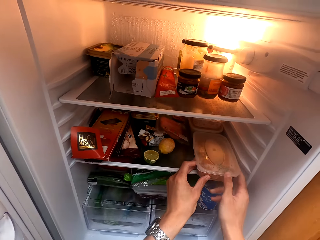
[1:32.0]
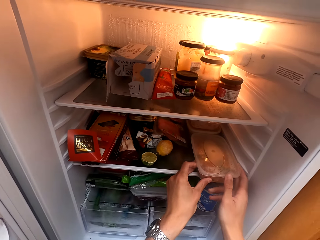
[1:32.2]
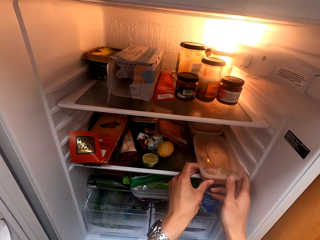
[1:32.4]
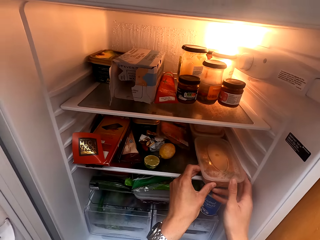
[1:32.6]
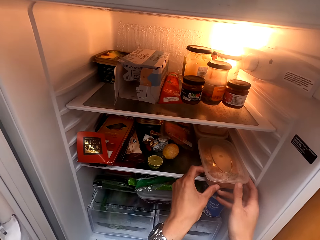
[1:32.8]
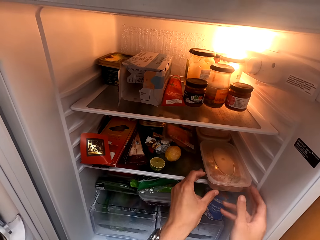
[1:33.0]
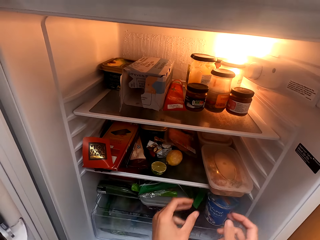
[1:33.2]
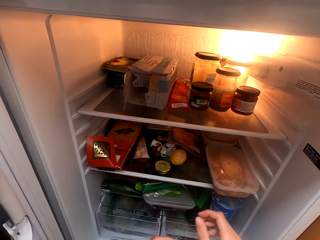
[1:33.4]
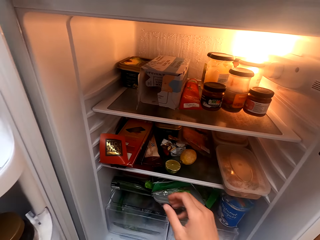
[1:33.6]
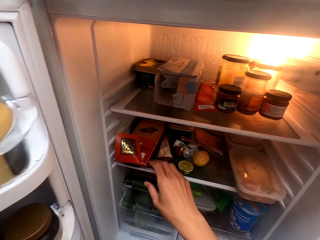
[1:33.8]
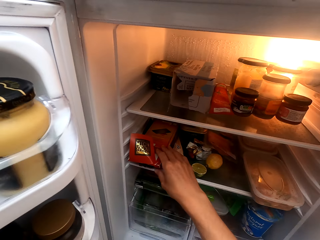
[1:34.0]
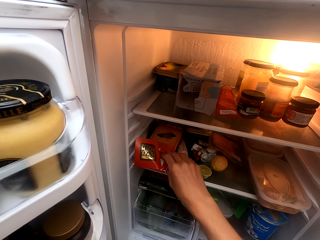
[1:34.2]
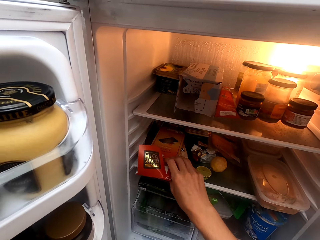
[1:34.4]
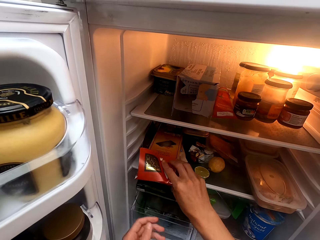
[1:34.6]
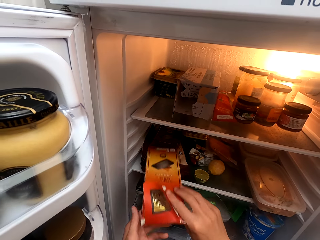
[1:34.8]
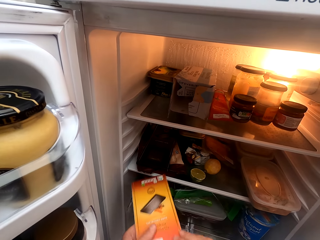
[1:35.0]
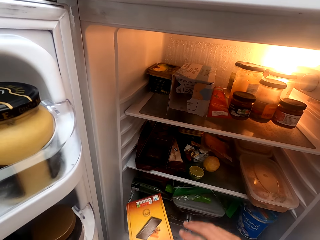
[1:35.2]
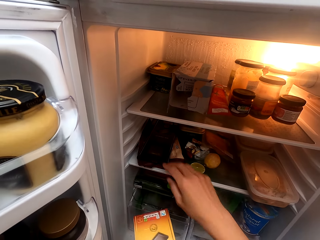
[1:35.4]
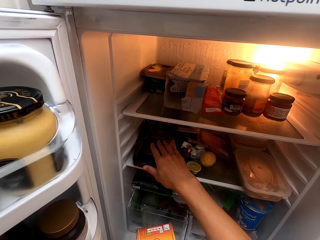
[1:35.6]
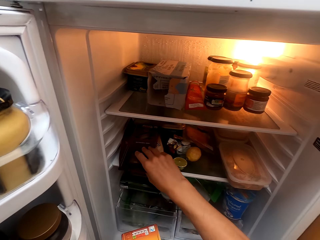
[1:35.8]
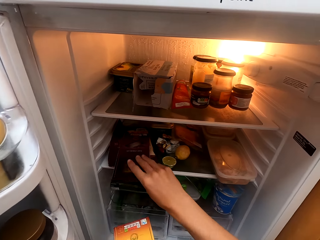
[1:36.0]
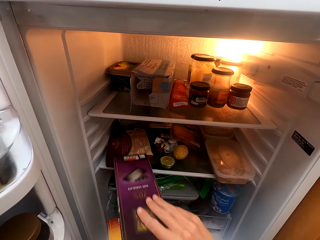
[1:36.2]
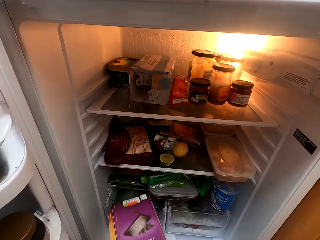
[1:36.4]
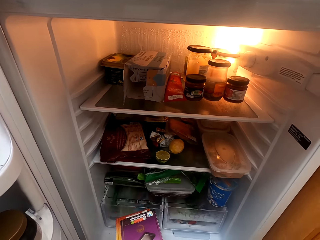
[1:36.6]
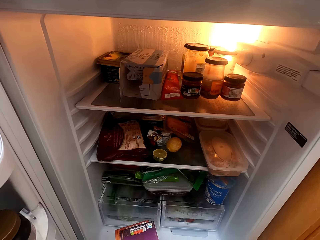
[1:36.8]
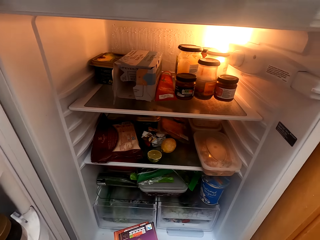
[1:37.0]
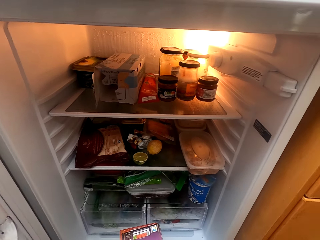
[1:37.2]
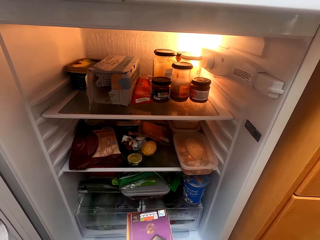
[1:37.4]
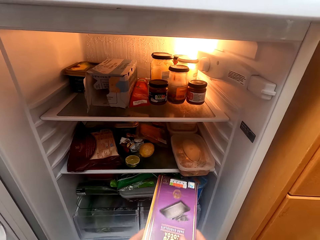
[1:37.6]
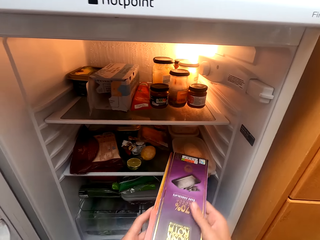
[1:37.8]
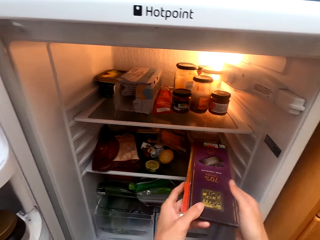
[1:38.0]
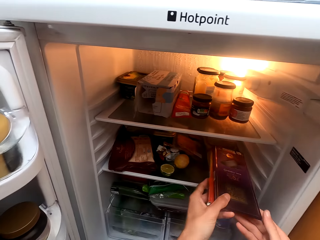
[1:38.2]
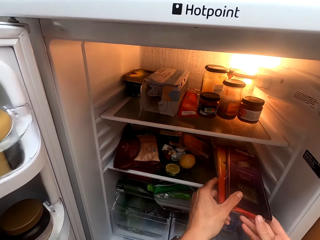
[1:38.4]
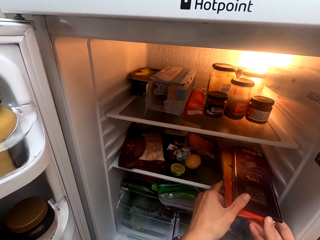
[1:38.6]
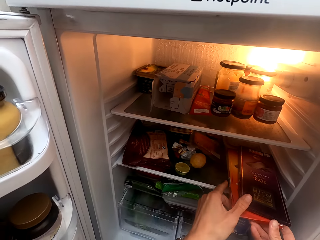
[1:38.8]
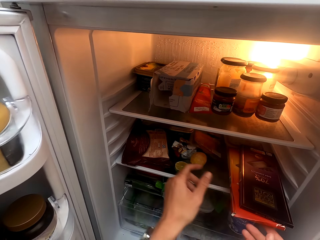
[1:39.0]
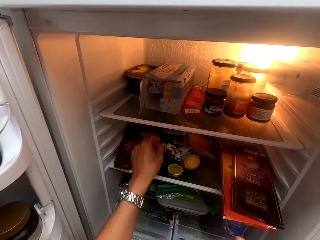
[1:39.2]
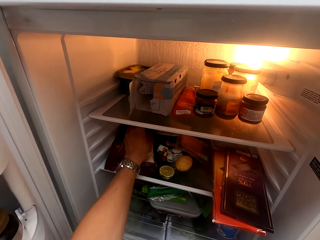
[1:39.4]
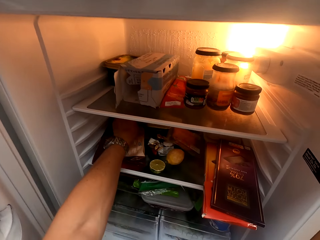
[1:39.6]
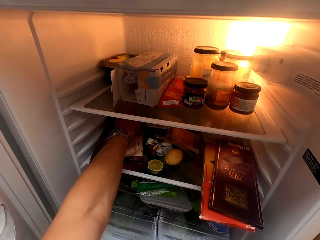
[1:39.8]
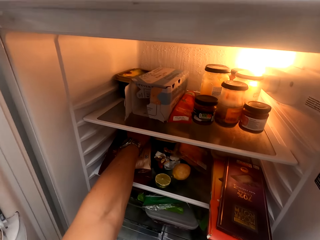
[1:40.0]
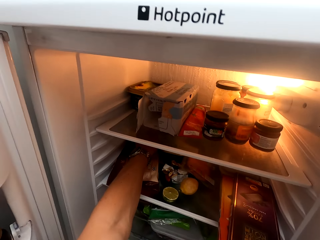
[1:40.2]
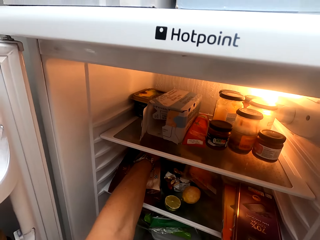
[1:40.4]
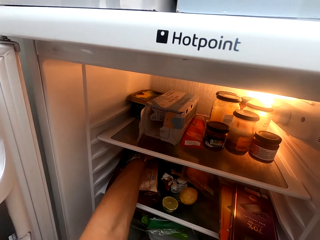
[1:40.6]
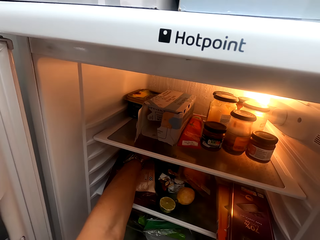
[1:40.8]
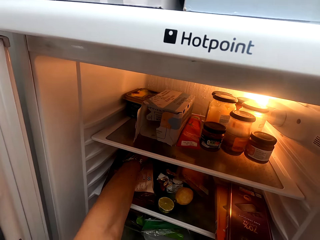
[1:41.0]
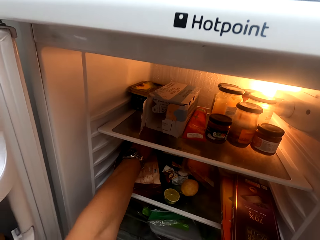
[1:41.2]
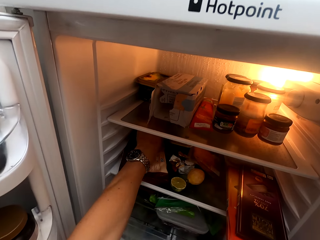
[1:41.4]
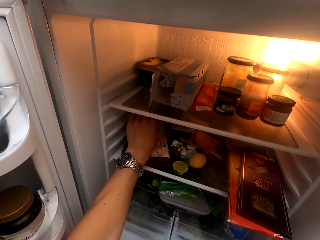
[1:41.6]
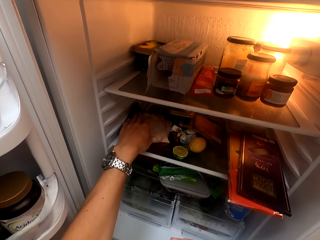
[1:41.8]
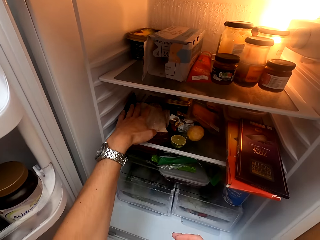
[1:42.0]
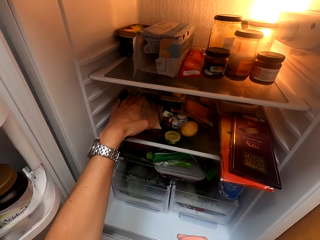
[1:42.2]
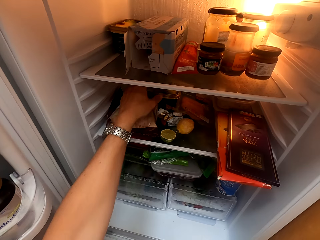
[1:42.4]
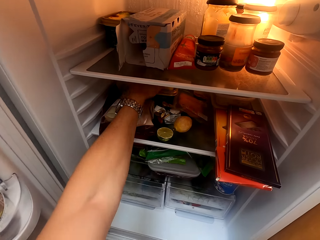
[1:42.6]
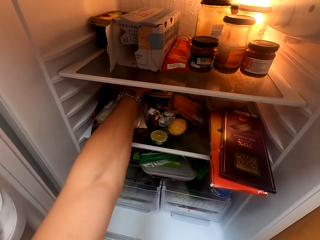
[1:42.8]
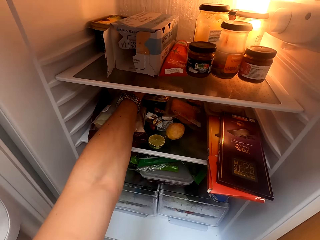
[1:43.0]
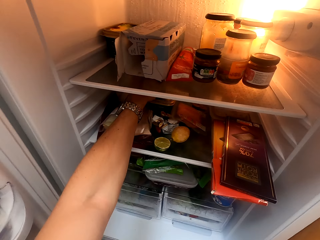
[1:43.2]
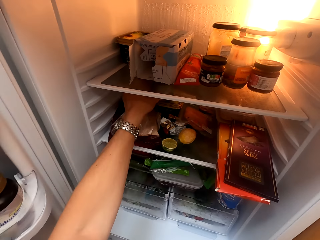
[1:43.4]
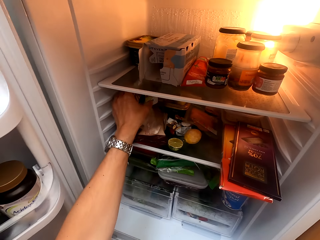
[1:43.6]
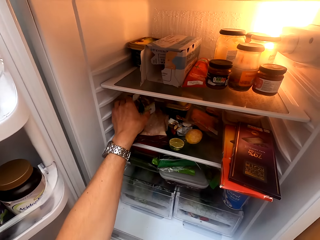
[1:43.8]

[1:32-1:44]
The camera wearer picks packets of chocolates from the fridge. They put the packets of chocolates in the fridge.

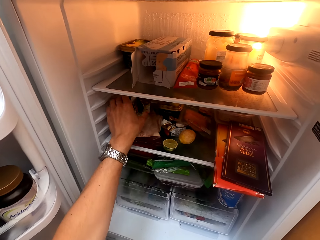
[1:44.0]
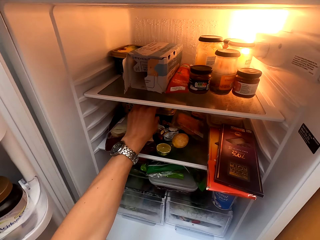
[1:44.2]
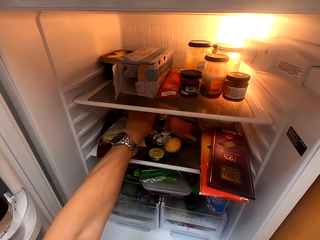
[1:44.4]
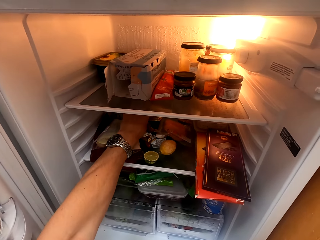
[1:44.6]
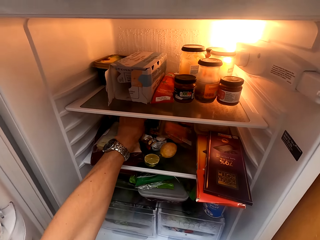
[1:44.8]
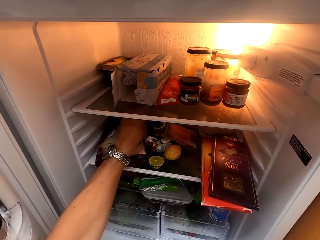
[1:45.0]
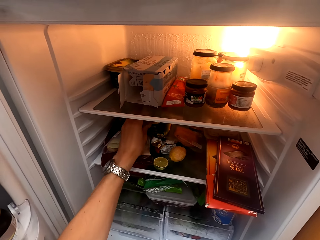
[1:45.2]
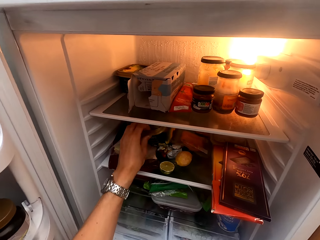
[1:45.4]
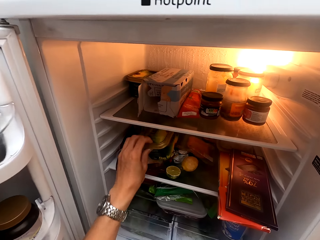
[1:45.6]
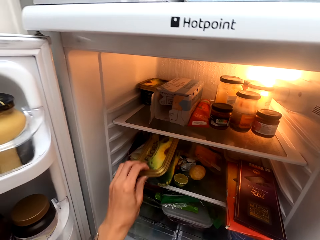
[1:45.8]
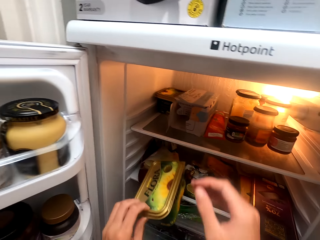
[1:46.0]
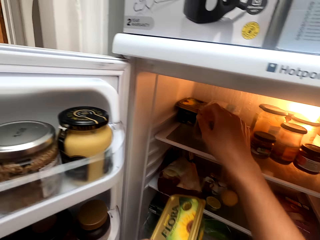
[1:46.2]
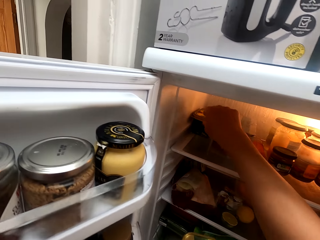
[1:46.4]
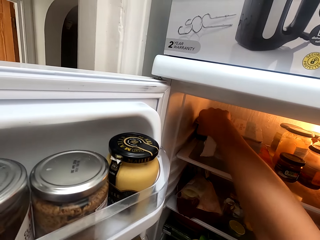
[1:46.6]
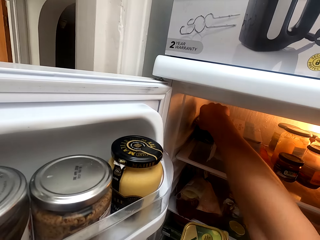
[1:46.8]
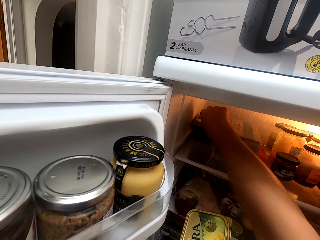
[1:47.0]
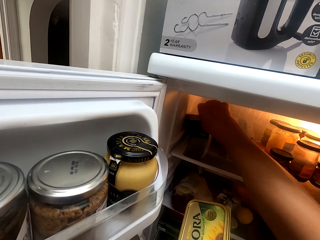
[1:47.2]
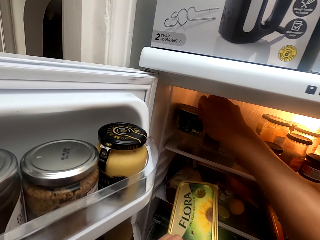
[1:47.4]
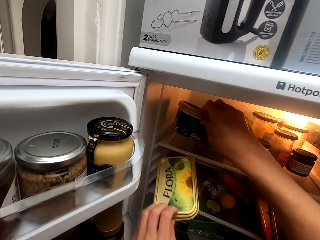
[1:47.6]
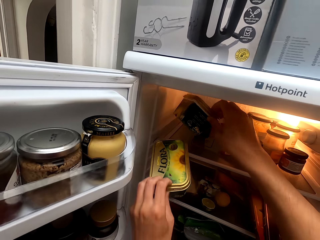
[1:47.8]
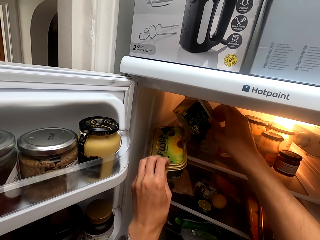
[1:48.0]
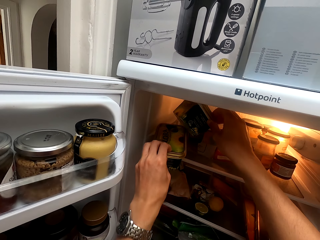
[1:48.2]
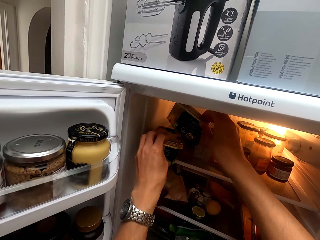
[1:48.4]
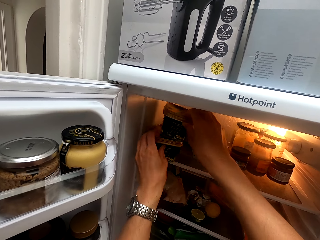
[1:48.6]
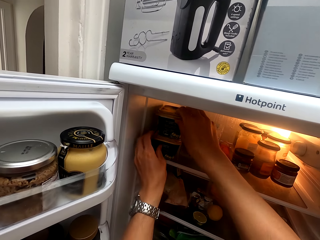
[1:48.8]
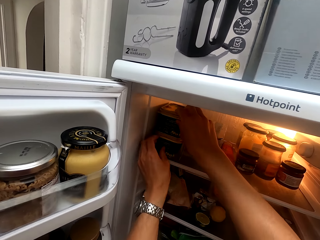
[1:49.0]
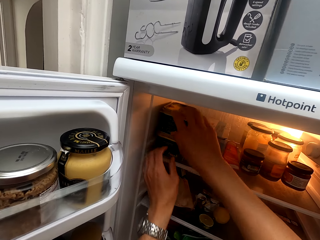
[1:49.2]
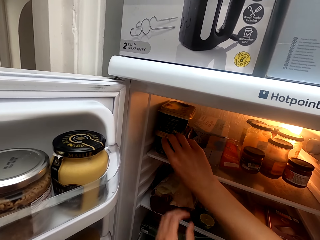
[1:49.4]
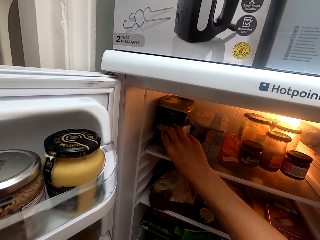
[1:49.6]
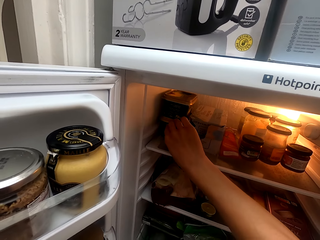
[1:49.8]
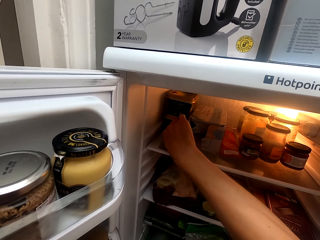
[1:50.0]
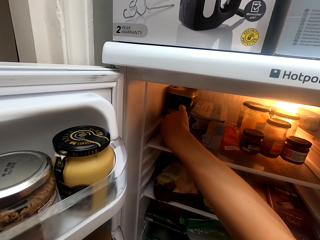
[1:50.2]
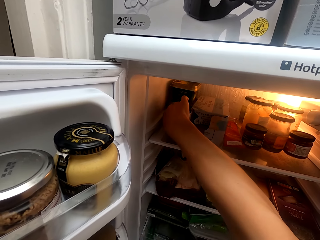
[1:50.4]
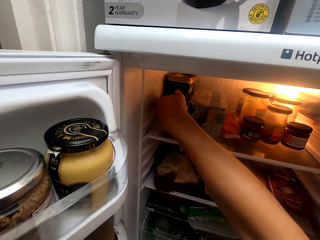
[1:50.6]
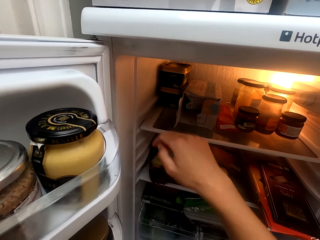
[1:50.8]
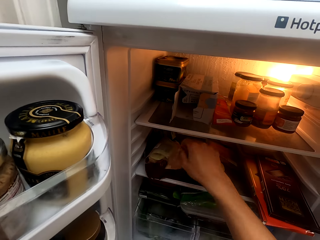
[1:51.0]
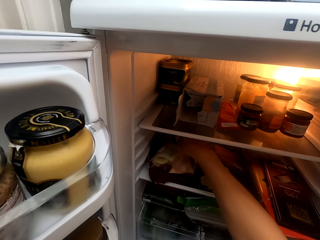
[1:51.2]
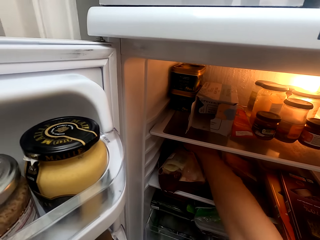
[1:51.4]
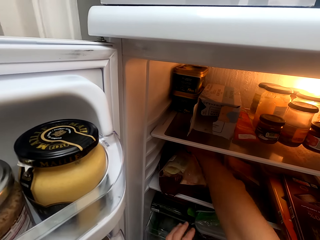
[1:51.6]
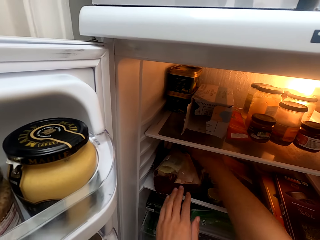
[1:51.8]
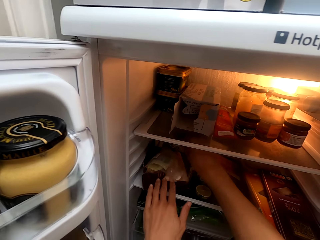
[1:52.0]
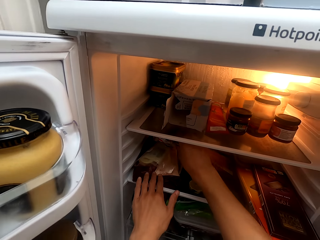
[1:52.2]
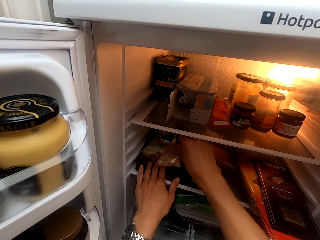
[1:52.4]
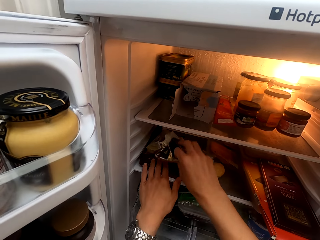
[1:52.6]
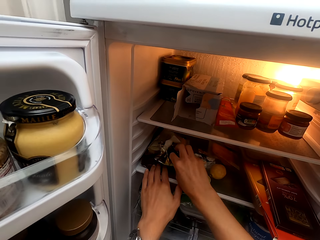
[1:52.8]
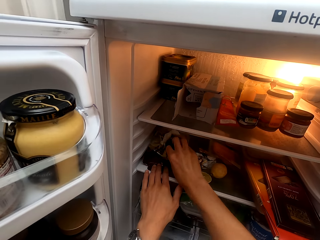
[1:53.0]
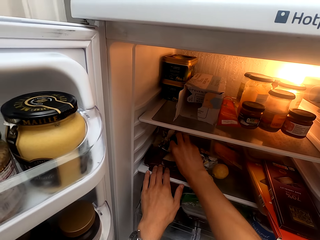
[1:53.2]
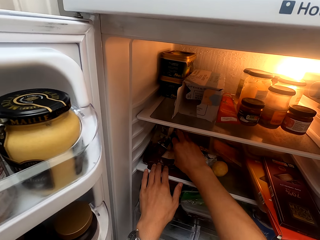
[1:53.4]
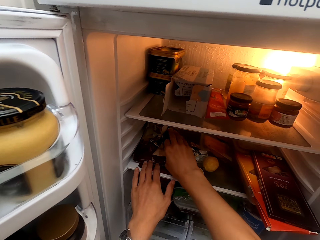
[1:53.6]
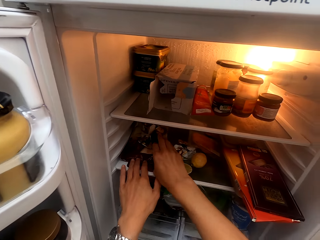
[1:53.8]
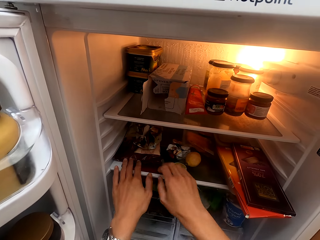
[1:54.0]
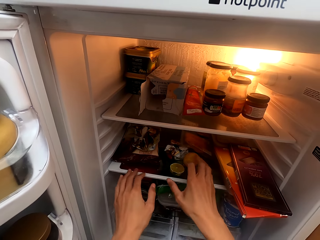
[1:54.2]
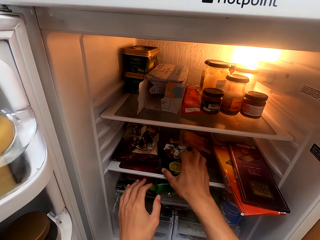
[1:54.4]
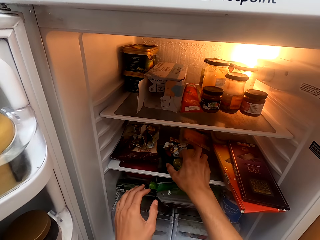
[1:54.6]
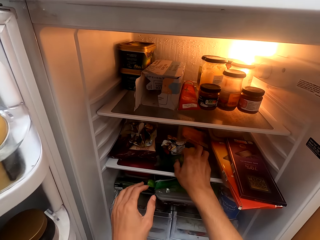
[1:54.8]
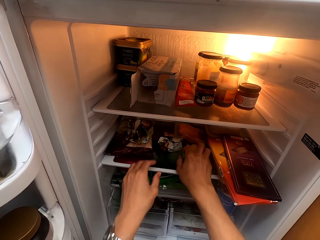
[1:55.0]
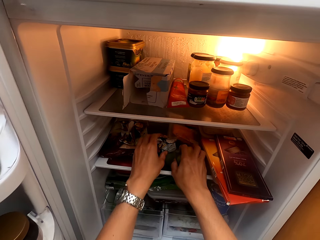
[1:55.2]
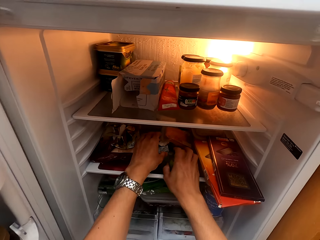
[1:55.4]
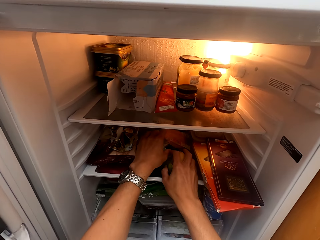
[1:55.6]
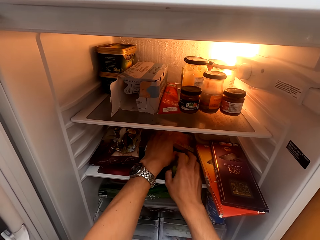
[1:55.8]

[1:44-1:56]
The camera wearer removes a tin of margarine. They put the tin of margarine in the fridge.
